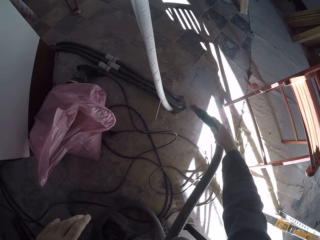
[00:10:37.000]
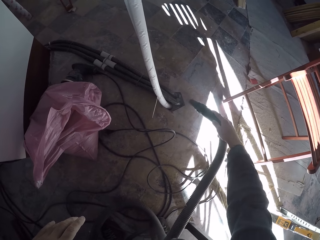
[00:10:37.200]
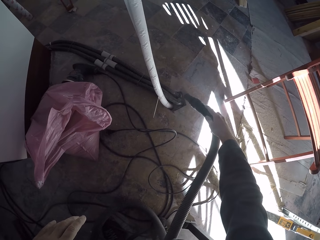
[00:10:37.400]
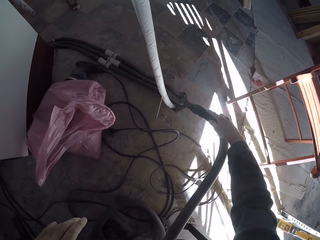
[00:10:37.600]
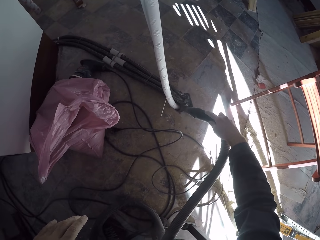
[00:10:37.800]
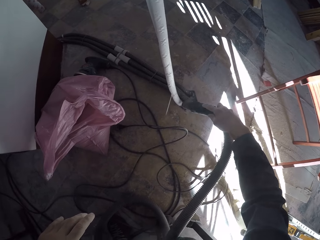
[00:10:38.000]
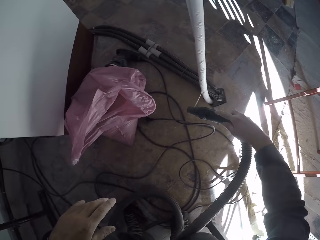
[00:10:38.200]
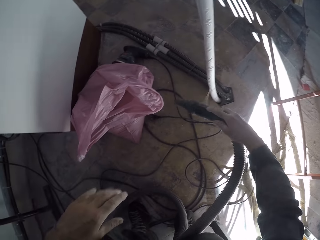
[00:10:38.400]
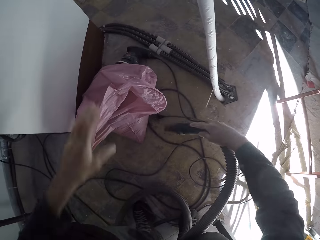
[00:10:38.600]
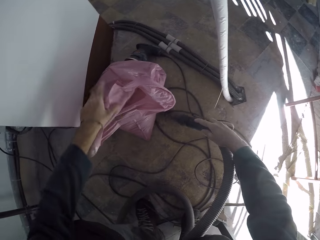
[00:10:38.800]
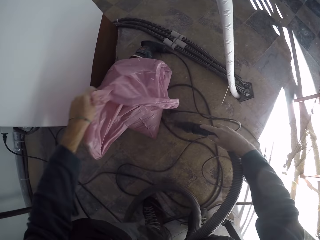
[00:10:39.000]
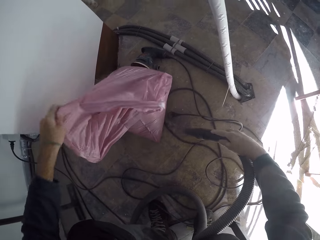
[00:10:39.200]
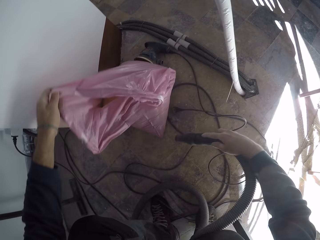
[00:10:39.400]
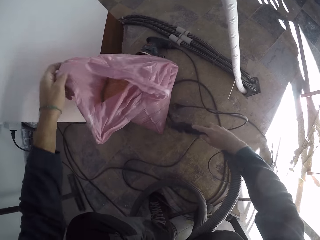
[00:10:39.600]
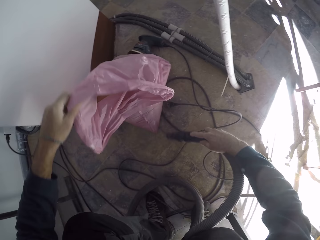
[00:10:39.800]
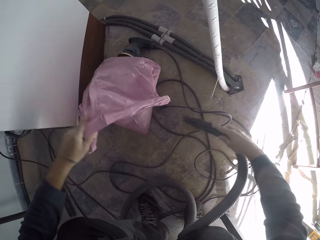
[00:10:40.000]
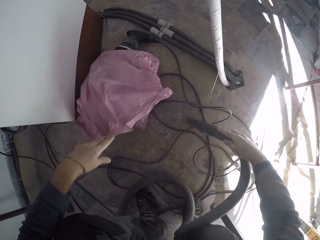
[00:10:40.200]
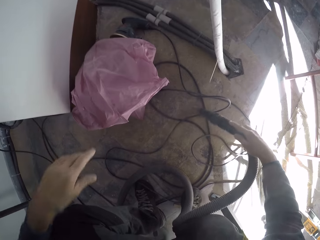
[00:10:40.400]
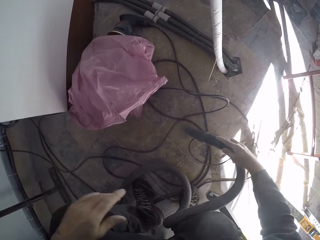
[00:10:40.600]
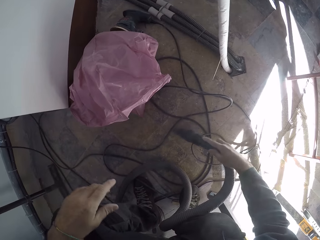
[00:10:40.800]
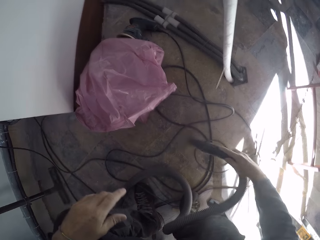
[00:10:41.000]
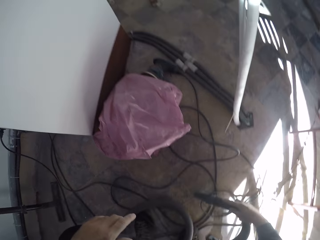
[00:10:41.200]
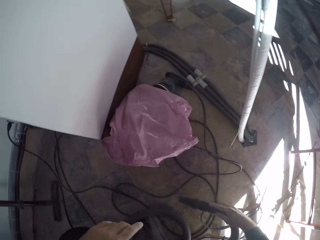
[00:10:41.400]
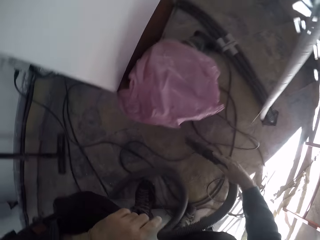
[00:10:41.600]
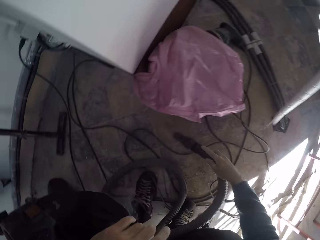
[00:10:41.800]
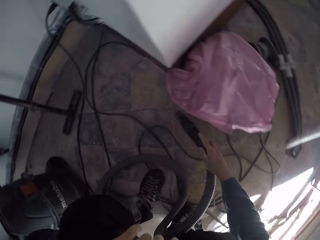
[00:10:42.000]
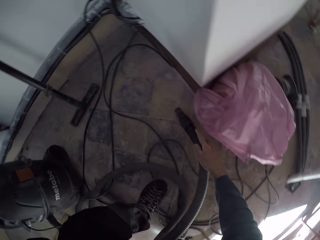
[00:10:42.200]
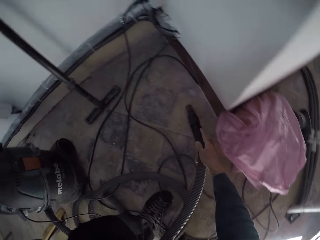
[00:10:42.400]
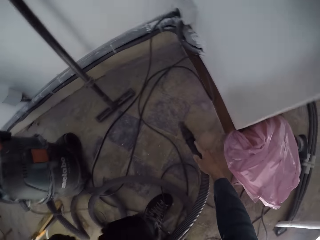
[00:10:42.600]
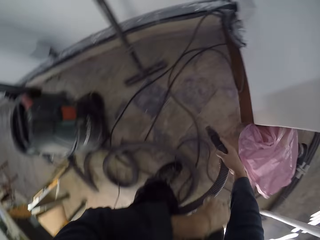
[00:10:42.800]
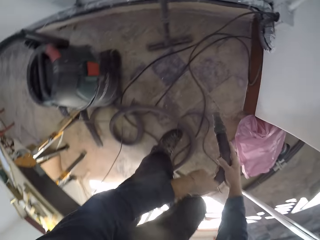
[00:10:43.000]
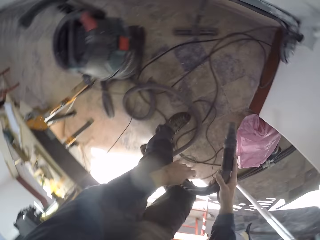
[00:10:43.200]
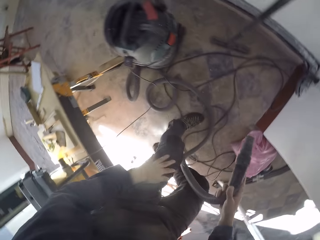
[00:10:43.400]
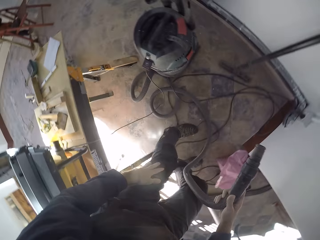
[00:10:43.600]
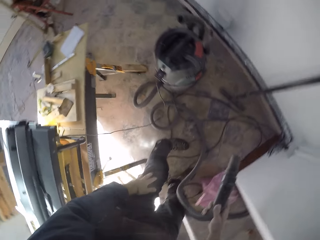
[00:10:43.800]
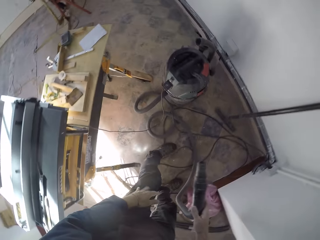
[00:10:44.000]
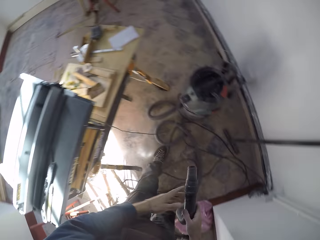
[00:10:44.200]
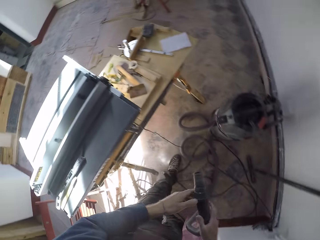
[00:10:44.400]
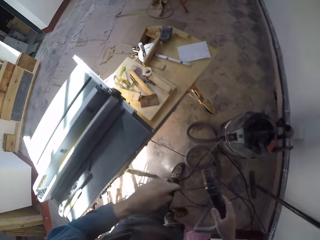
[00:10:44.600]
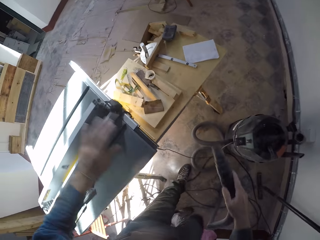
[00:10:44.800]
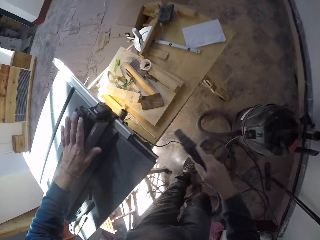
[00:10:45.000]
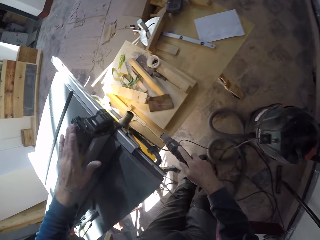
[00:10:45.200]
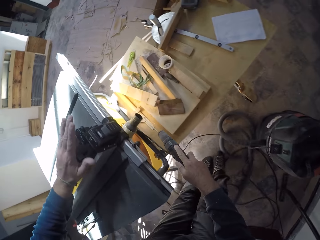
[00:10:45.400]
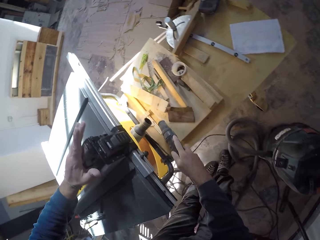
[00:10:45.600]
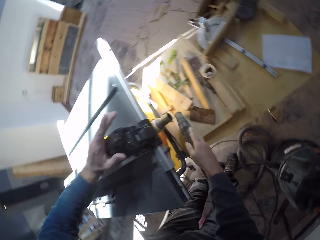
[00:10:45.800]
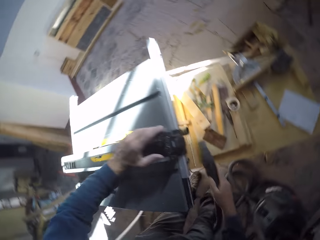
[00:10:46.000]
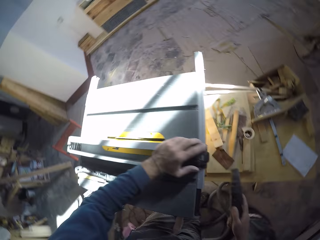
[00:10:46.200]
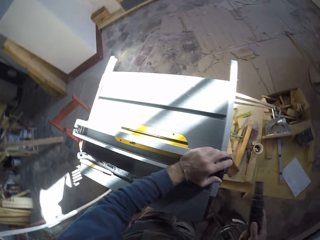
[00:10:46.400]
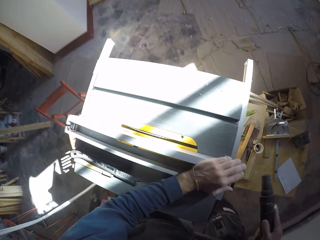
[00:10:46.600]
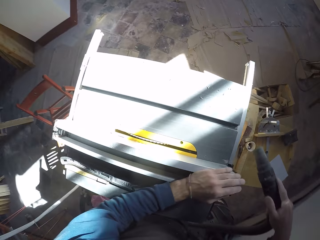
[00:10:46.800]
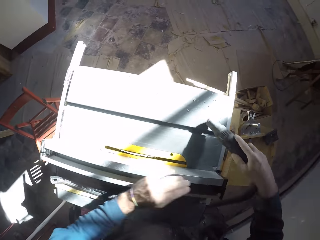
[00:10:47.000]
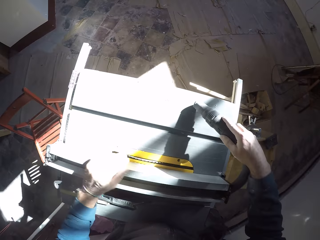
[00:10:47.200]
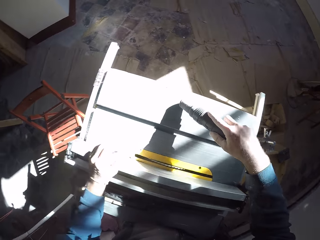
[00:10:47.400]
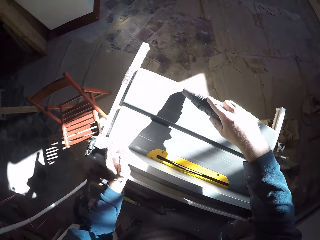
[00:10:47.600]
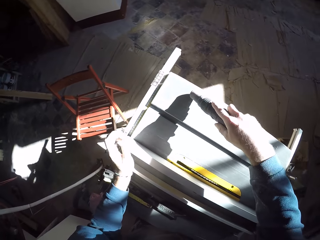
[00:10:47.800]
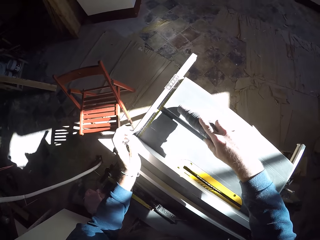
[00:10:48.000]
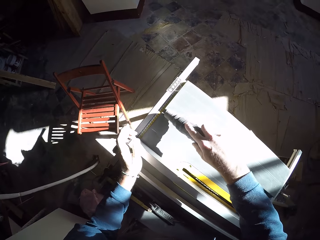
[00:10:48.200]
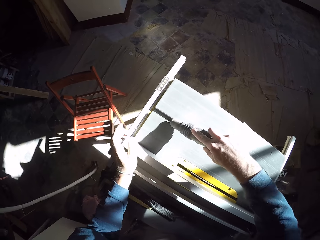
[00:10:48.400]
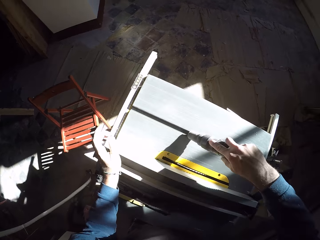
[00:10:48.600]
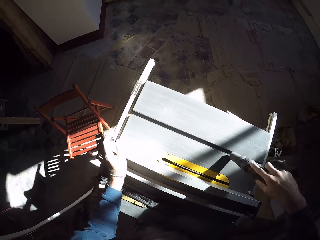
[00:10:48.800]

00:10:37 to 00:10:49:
The camera wearer touches a bag on the floor with his left hand. He holds the bag or sac. He cleans the floor with the vacuum cleaner. He lets go of the sac. He cleans the floor with the vacuum cleaner. He stands up. He holds the suction with both his hands. He moves towards a table saw. He touches a table saw cutter with his left hand. He removes dust from the table with the vacuum cleaner hose in his right hand. He removes dust from the table saw cutter with the vacuum cleaner hose in his right hand.

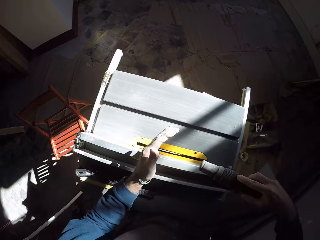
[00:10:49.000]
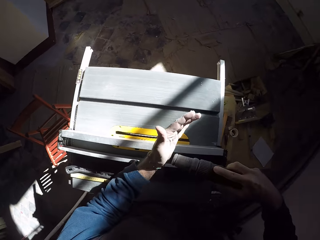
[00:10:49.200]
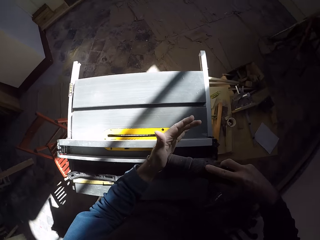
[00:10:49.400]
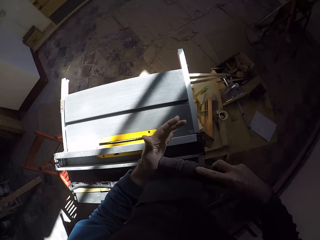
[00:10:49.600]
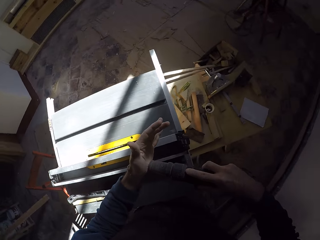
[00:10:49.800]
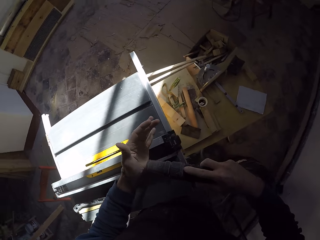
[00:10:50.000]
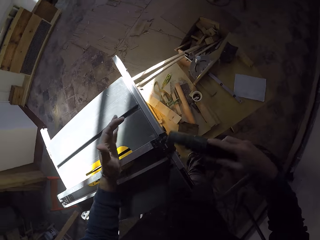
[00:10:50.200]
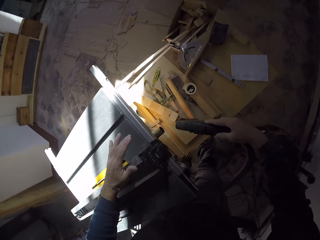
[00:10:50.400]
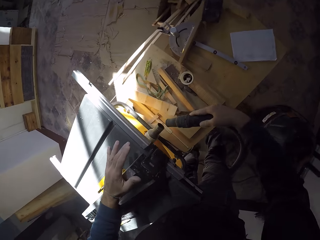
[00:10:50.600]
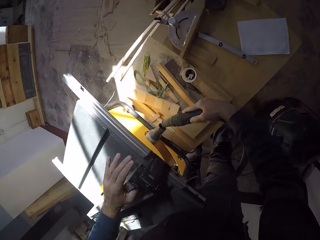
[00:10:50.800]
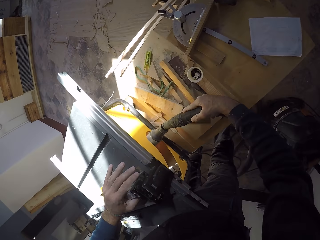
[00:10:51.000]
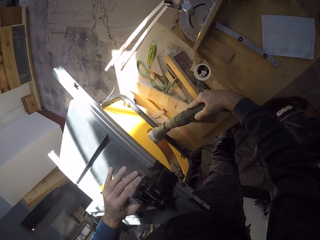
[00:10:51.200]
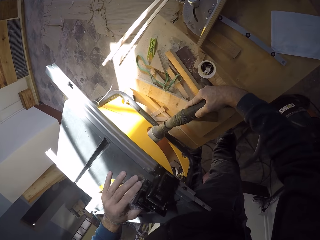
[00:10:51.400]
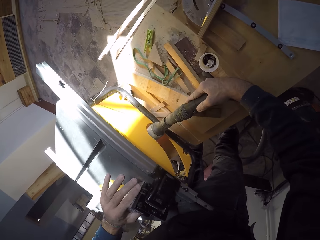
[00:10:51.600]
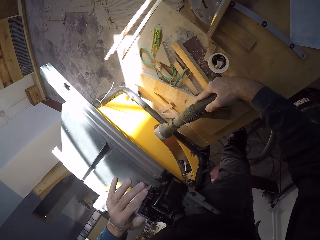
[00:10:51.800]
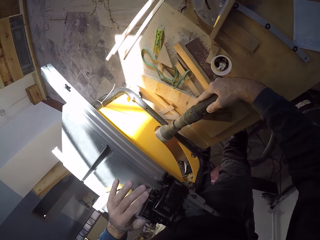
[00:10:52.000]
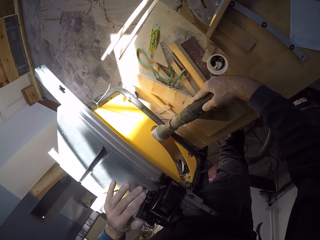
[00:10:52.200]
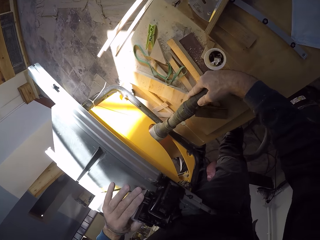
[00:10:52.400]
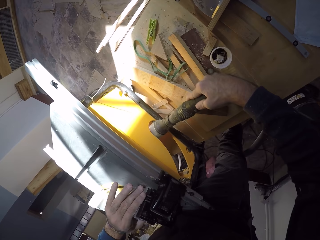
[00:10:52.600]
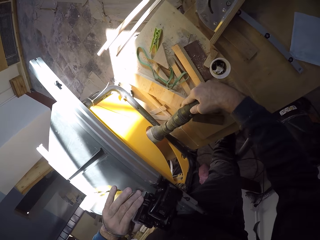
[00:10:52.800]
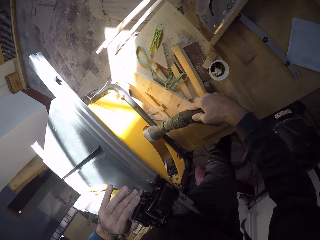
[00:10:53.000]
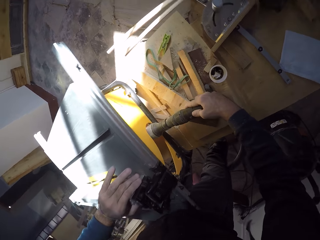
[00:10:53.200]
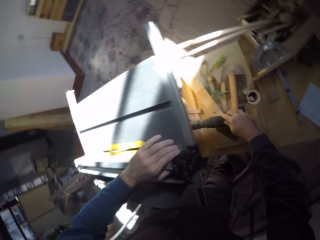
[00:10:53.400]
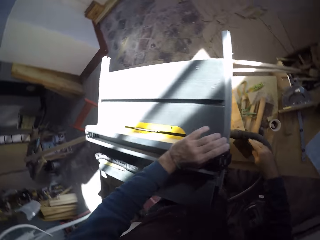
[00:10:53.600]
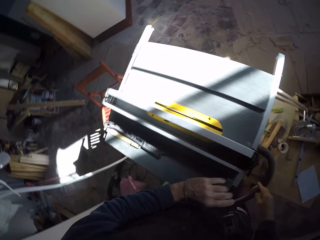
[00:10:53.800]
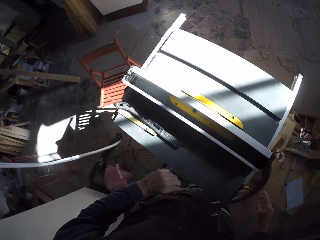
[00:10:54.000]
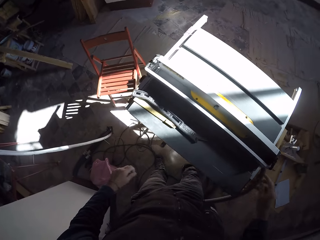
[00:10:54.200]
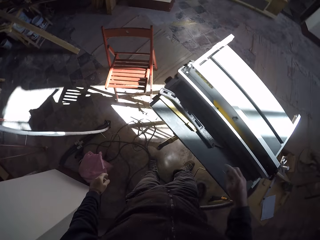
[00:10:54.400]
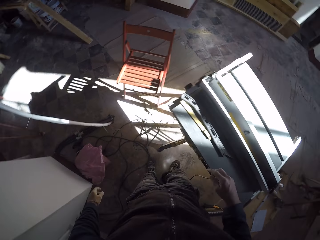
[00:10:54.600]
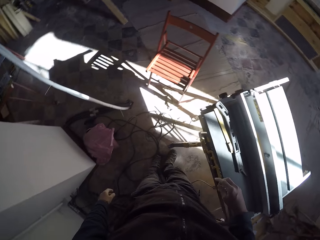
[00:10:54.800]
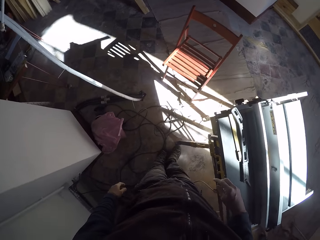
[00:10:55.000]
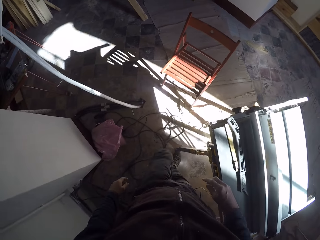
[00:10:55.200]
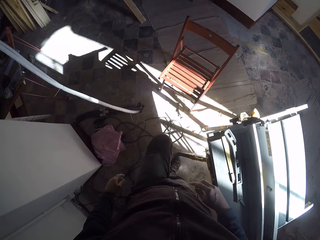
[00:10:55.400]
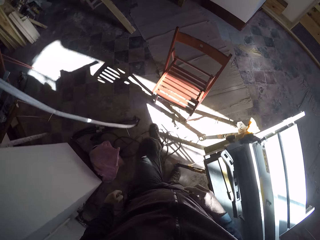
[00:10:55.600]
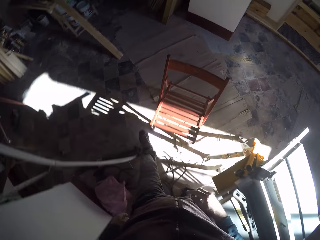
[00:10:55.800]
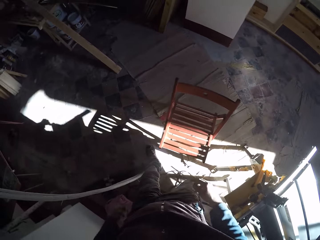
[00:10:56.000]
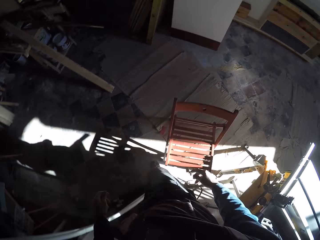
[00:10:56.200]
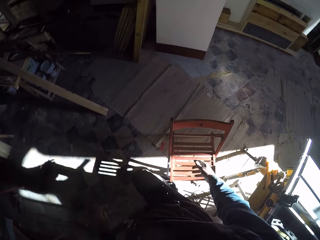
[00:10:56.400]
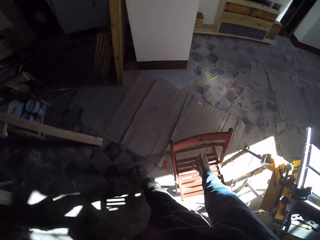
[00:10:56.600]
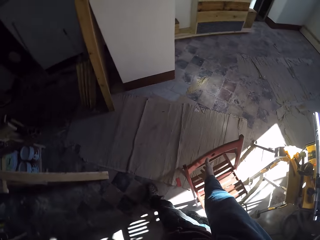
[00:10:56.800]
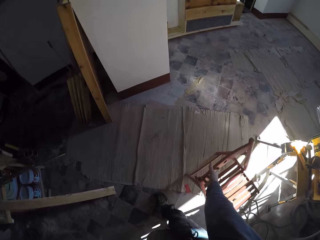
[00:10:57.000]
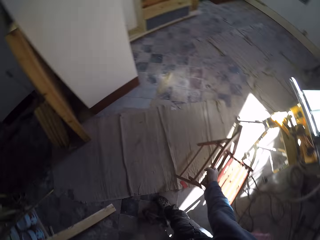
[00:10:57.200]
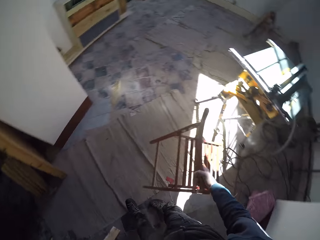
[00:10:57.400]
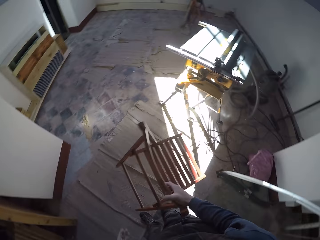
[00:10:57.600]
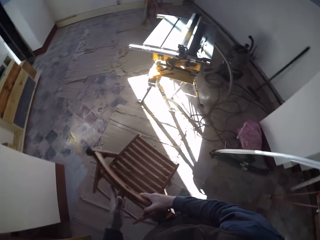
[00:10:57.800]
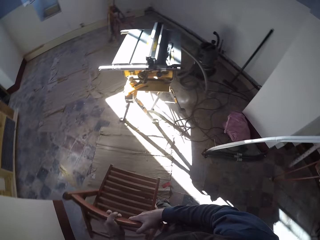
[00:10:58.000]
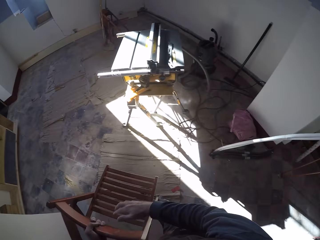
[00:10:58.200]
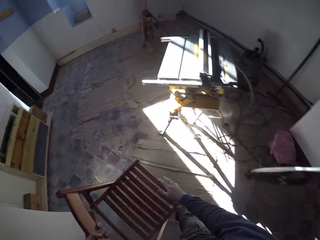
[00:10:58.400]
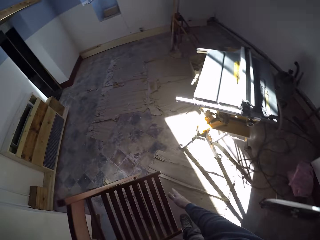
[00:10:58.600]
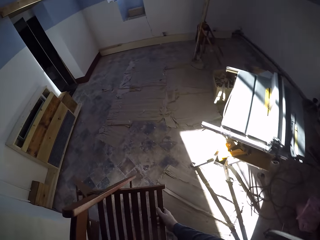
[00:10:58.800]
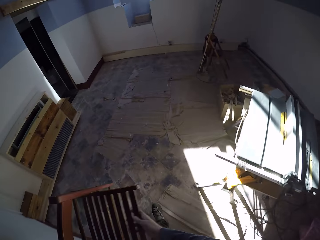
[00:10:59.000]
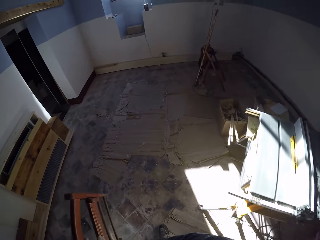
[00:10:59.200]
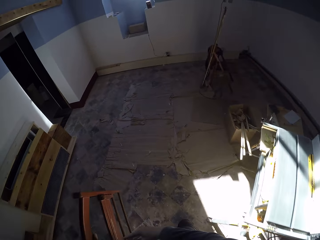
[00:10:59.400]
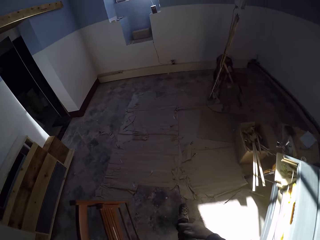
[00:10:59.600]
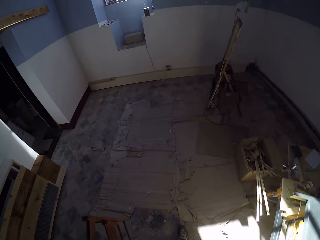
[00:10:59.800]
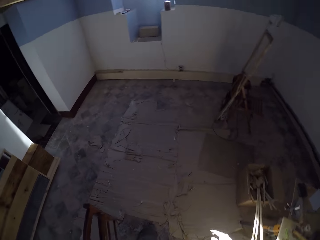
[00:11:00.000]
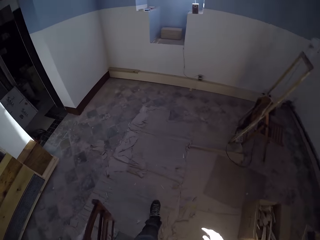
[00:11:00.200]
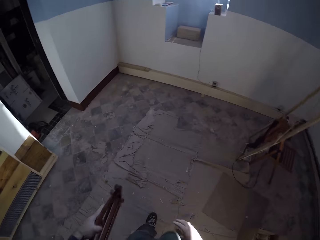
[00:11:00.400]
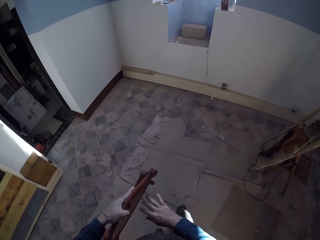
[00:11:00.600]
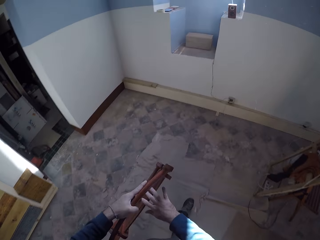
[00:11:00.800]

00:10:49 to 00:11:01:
The camera wearer places the vacuum cleaner in his right hand on his left palm. He places his left hand on the table saw cutter. He places the suction on the table saw. He plugs the vacuum cleaner hose to a socket pipe with his right hand. He walks towards a chair. He picks up the chair on the floor with his right hand. He passes the chair from his right hand to his left hand. He holds the chair with both his hands. He folds the chair with both hands. He walks towards the wall.
